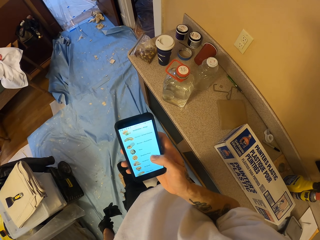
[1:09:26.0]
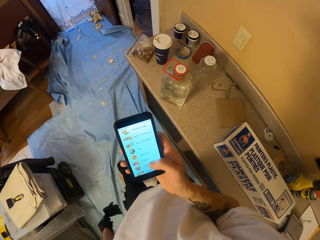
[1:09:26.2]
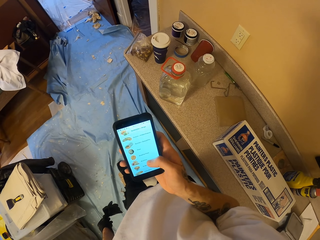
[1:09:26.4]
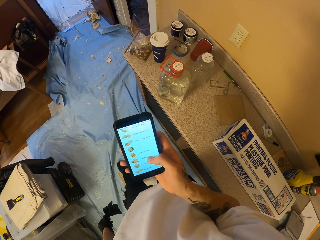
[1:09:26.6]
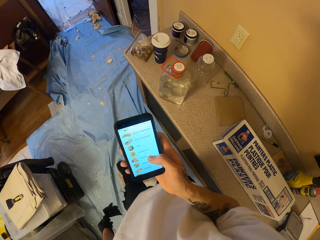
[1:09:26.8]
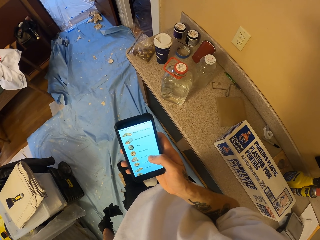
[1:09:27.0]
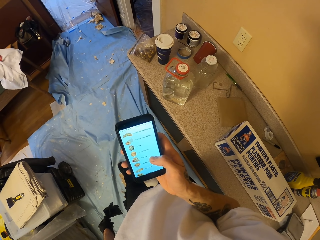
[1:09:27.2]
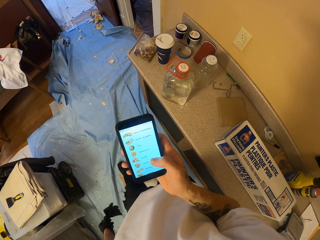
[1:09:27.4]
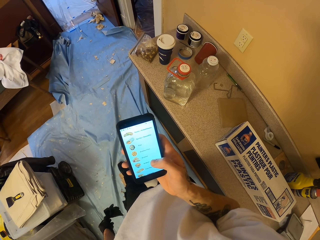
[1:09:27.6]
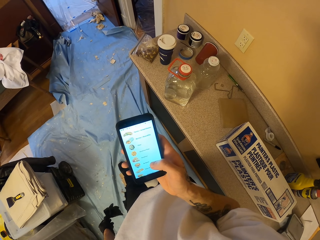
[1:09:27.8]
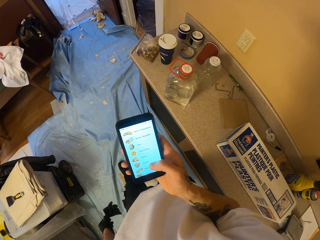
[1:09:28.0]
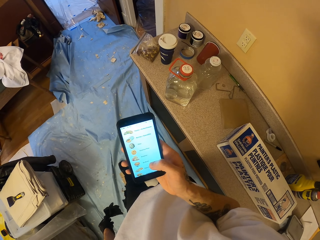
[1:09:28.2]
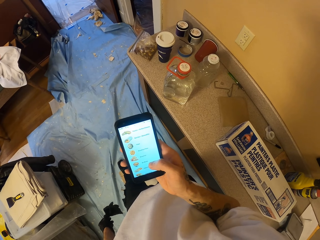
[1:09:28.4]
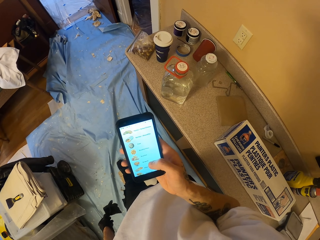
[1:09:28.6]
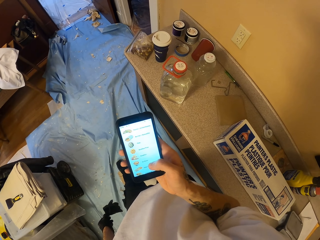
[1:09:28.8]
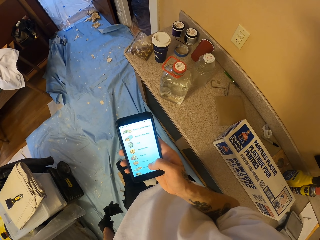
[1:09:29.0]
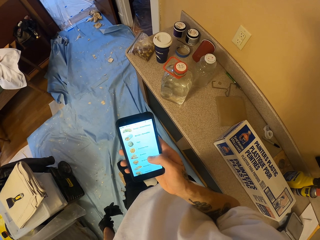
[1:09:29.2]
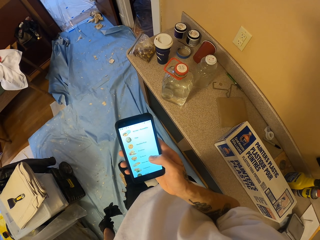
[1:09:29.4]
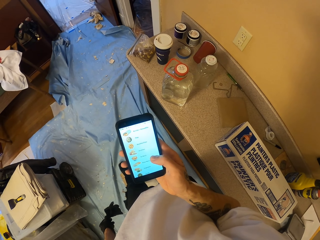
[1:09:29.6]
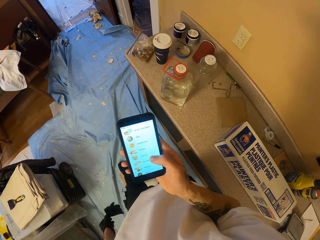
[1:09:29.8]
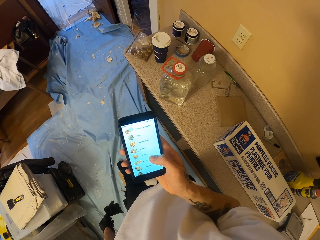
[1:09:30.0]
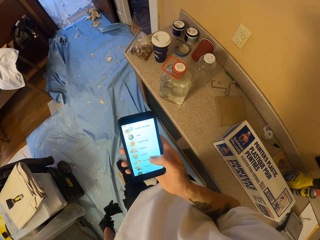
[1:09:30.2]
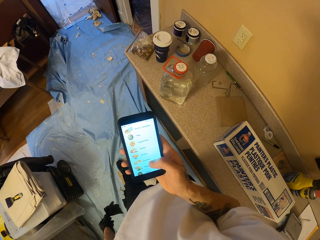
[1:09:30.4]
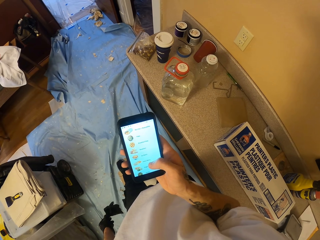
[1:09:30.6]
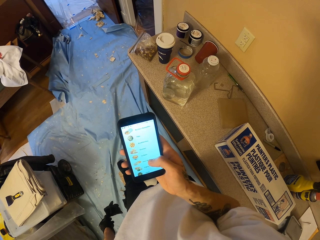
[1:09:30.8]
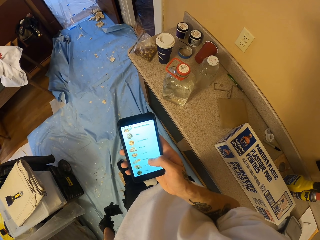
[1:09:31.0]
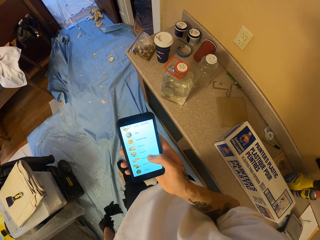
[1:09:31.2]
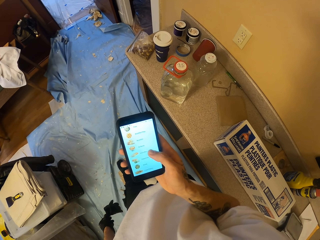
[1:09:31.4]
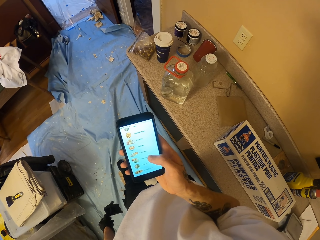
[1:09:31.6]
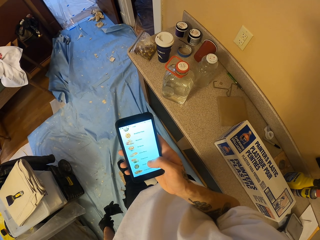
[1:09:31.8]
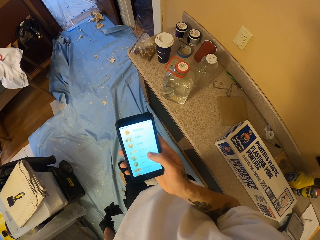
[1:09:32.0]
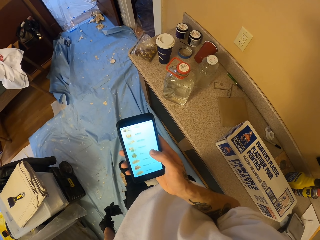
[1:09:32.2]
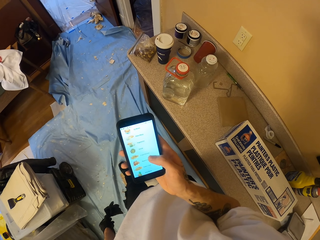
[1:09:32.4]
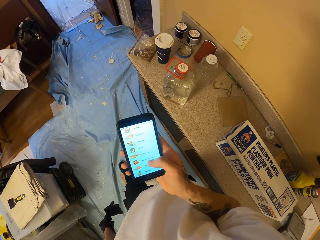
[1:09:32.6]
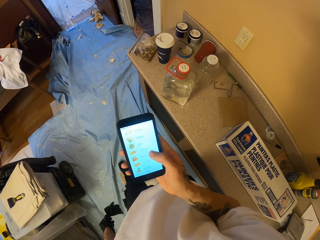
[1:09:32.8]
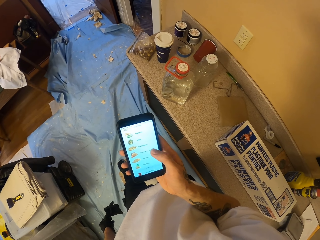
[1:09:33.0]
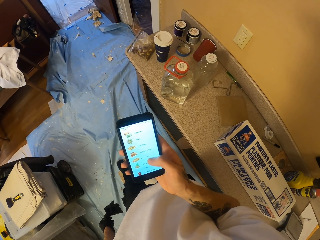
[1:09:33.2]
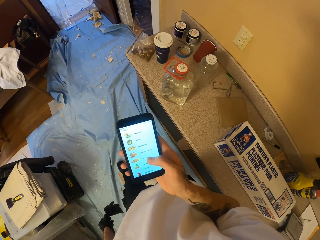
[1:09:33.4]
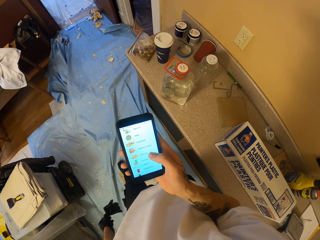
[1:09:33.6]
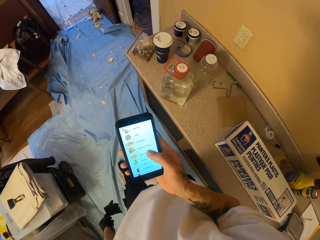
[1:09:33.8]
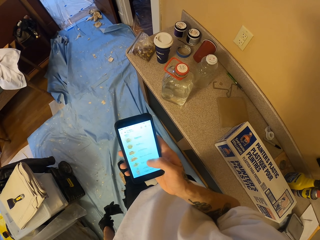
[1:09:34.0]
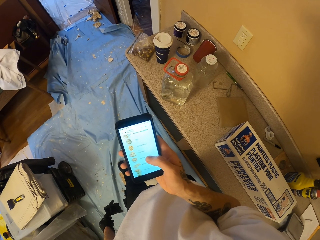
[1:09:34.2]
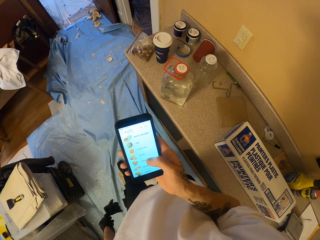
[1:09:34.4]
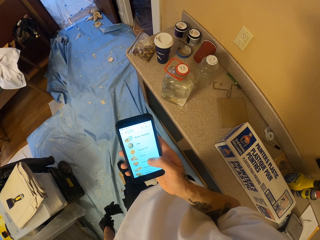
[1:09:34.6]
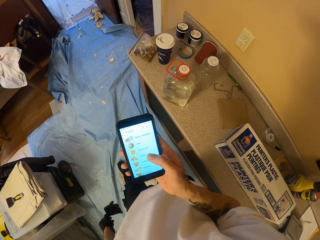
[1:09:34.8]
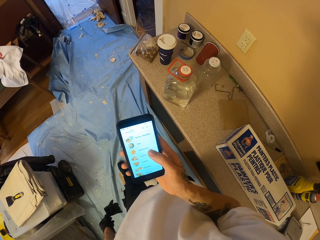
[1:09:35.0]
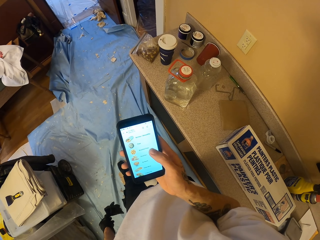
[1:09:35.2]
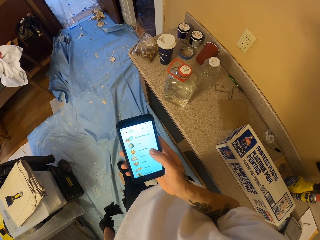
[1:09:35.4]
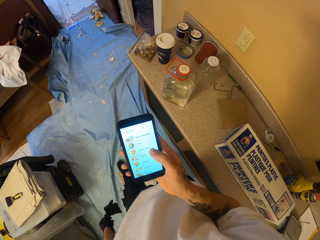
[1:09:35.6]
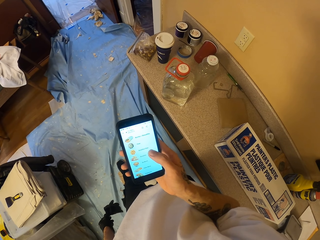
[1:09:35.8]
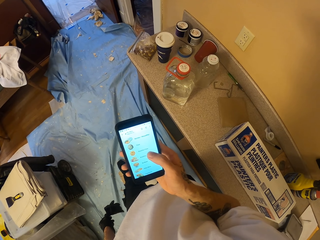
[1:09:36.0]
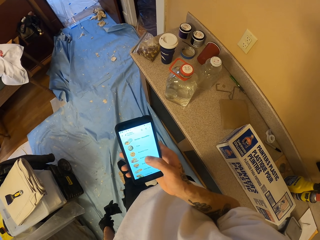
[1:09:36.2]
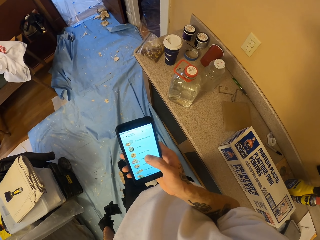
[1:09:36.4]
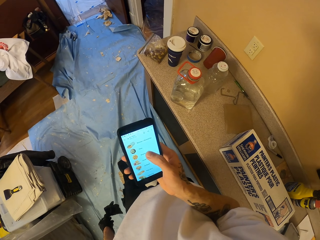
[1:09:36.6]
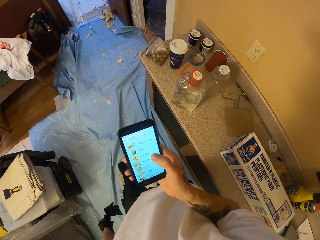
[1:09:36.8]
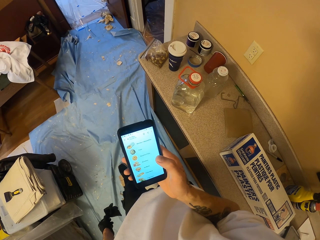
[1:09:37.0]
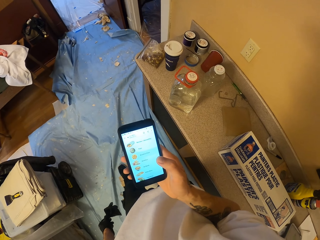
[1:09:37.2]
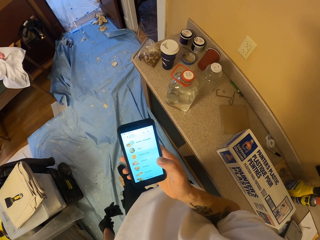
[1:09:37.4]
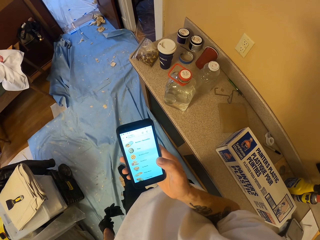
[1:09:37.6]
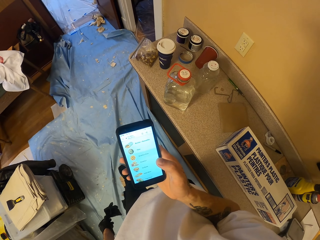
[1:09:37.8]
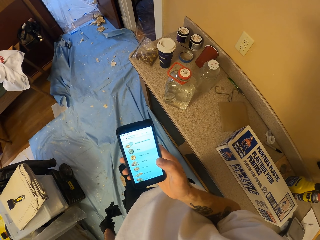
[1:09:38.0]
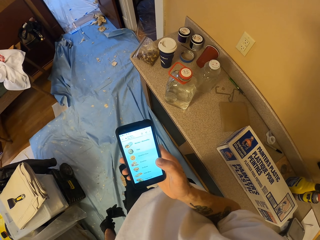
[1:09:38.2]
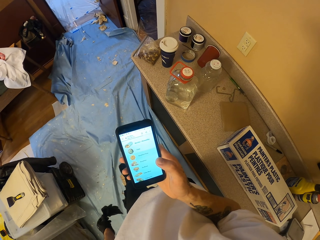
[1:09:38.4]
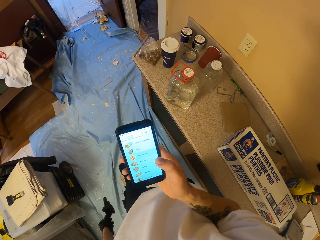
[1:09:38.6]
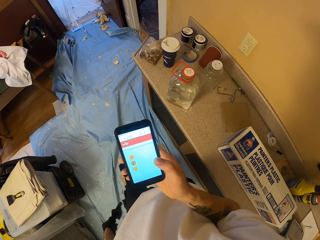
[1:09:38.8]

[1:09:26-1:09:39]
The camera wearer scrolls the phone repeatedly. They operate the phone.

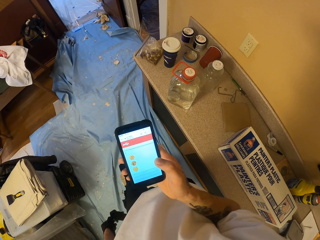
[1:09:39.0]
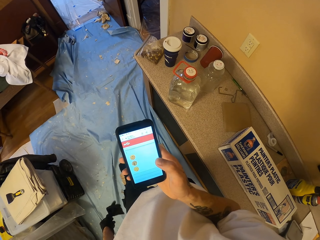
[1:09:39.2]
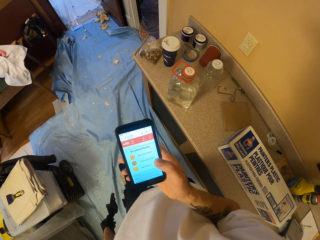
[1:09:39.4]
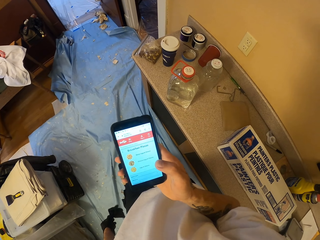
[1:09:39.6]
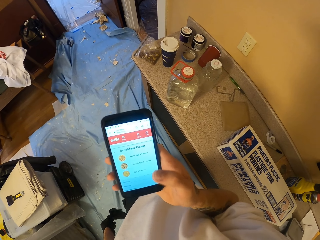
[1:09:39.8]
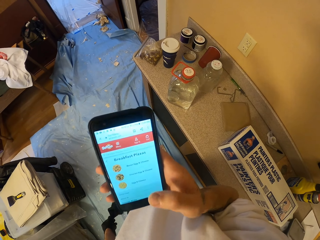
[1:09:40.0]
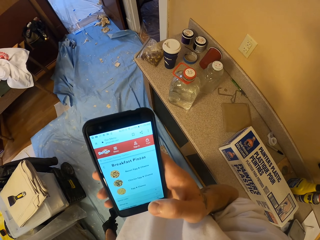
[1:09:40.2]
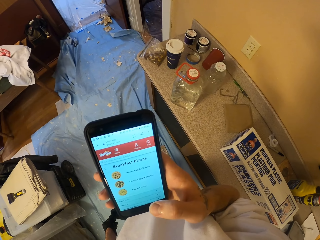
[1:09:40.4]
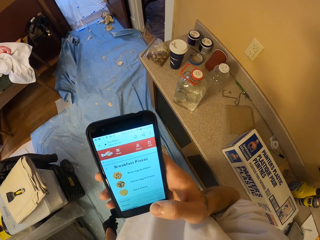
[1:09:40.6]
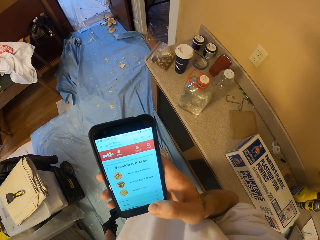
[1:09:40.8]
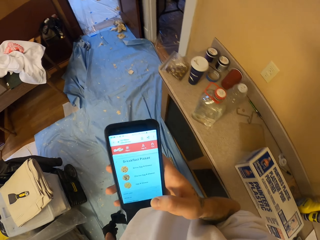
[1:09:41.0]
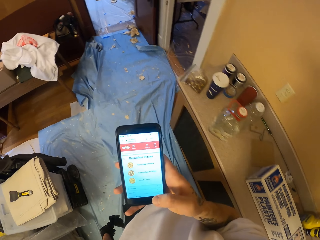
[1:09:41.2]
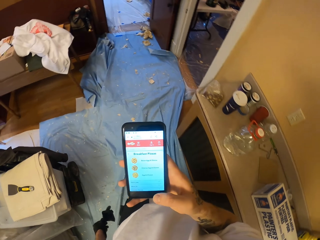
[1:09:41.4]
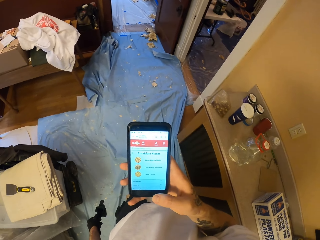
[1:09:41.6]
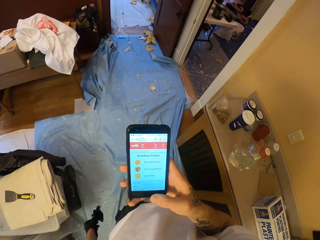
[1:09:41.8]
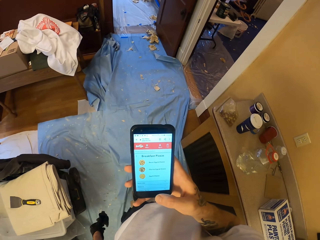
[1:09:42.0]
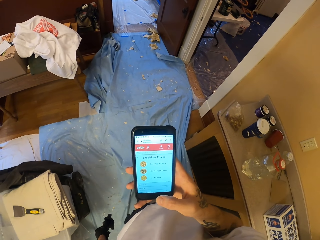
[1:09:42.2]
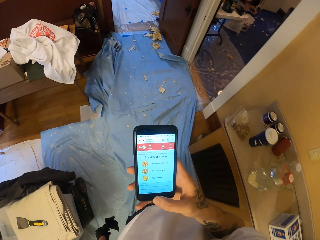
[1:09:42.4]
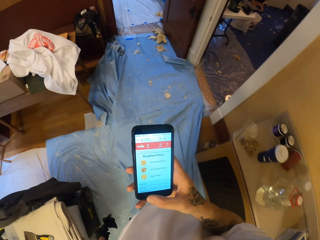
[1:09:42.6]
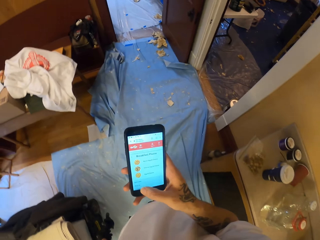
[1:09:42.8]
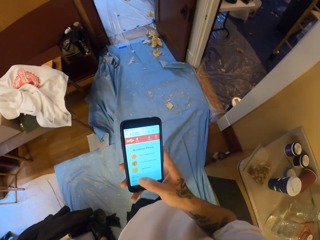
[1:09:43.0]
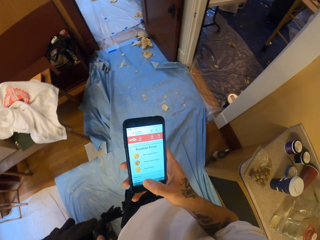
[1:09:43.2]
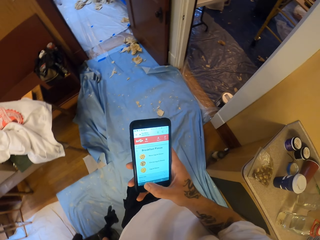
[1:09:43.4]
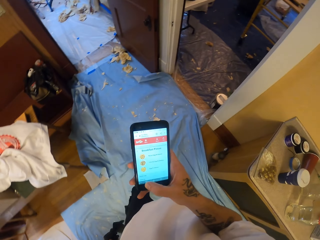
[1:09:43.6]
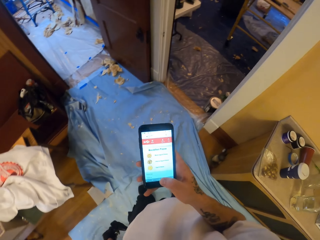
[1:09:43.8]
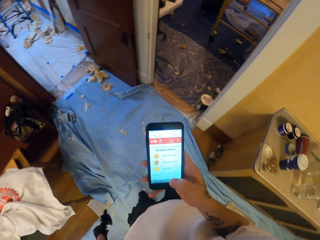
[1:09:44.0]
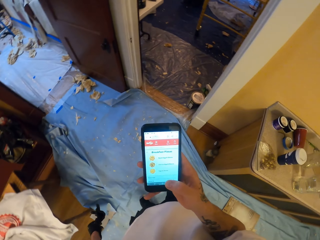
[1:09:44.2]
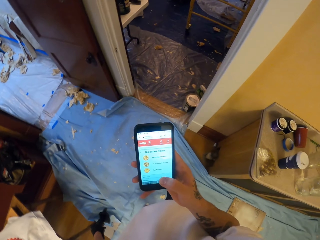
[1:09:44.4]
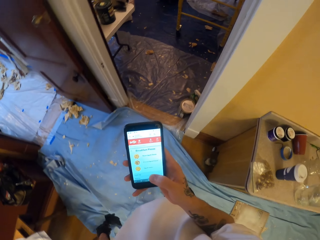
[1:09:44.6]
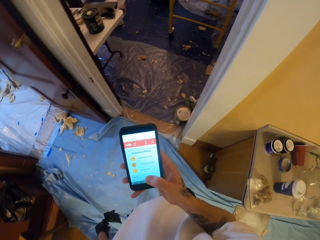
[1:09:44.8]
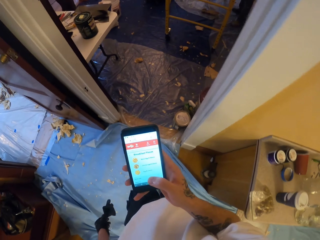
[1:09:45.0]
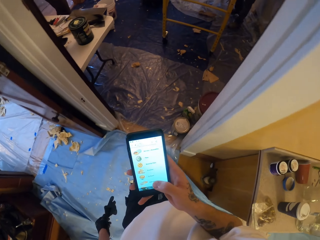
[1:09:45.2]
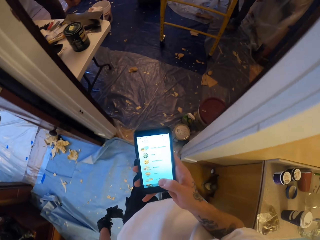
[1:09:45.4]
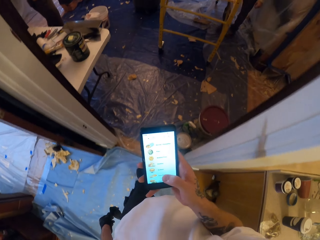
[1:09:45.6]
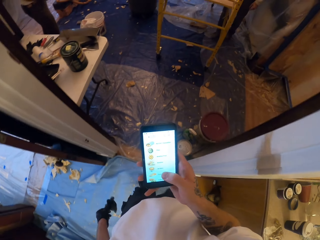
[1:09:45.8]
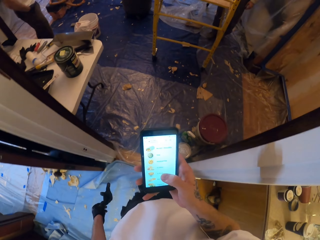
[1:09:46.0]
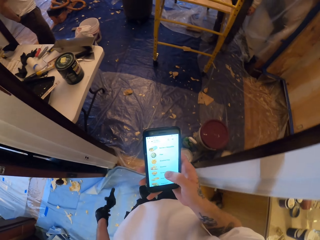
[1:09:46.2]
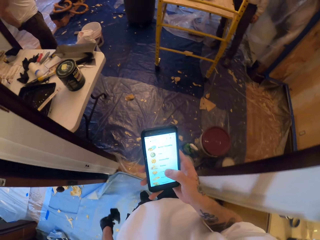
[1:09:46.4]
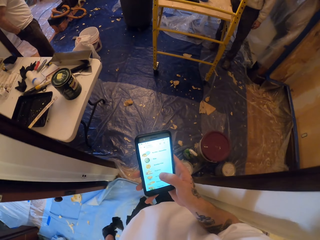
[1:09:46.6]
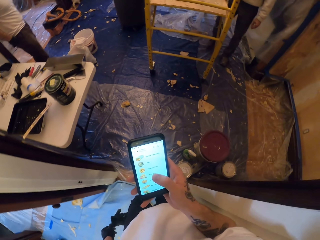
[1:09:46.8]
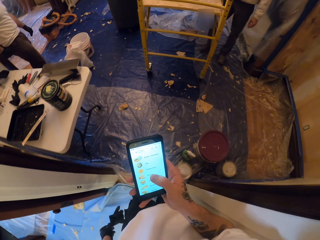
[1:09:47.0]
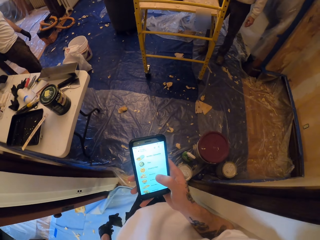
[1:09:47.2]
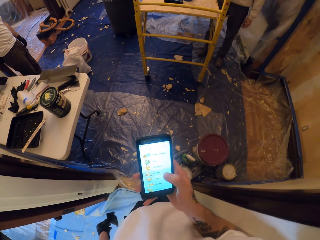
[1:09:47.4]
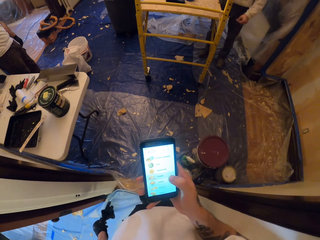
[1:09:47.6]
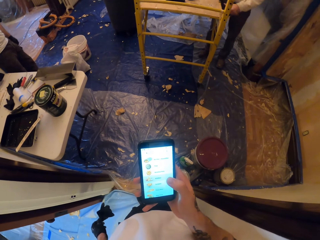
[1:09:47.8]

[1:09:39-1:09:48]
The camera wearer lifts up the phone. They stare at the phone. They operate the phone. They walk in the room. They operate the phone.
